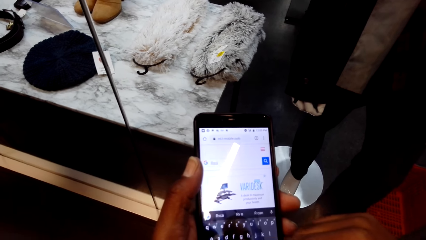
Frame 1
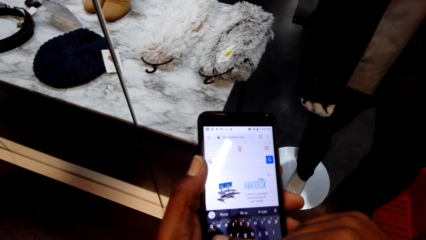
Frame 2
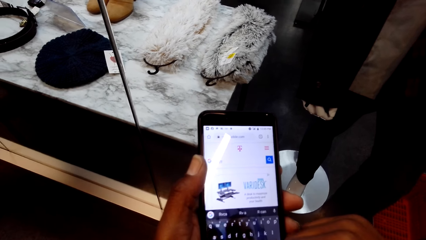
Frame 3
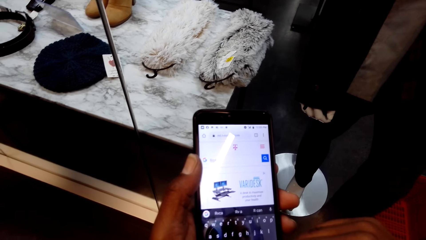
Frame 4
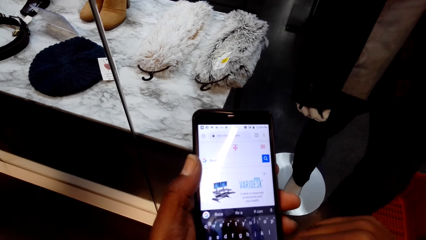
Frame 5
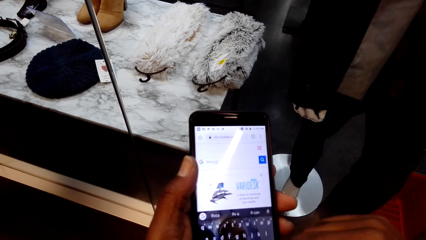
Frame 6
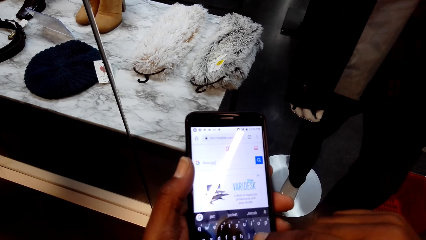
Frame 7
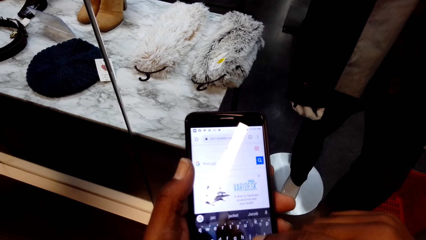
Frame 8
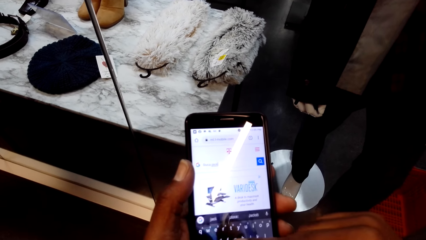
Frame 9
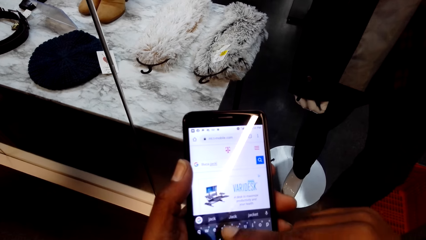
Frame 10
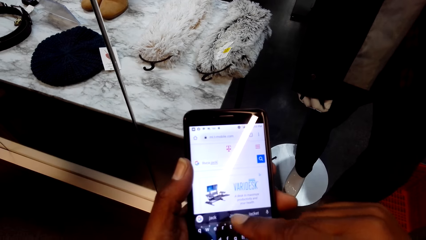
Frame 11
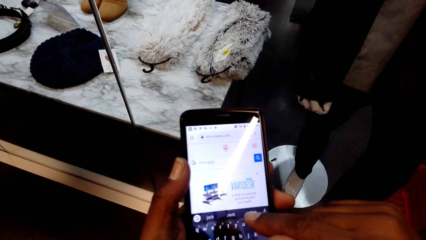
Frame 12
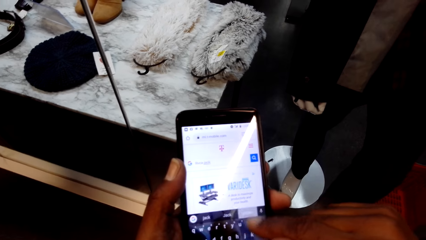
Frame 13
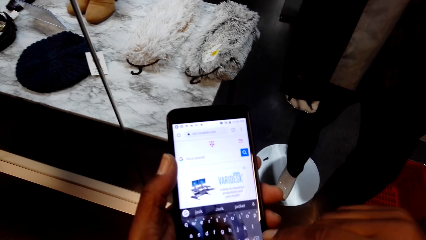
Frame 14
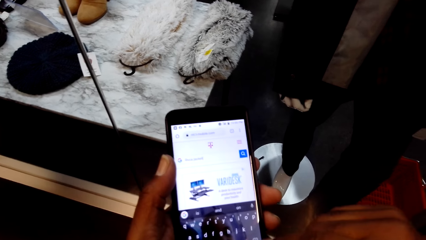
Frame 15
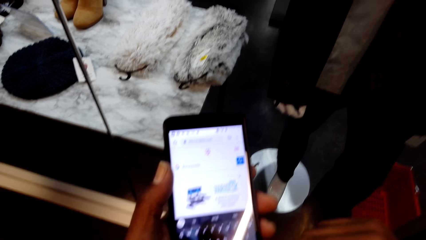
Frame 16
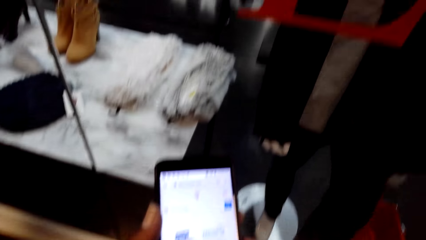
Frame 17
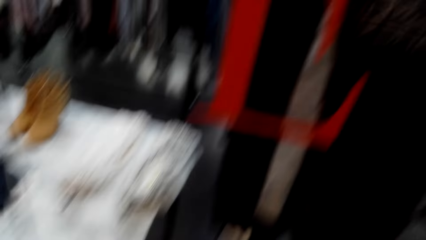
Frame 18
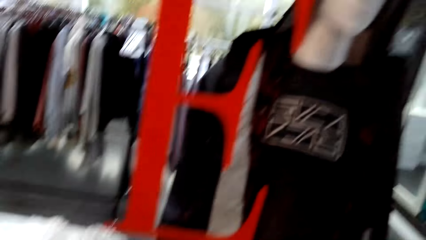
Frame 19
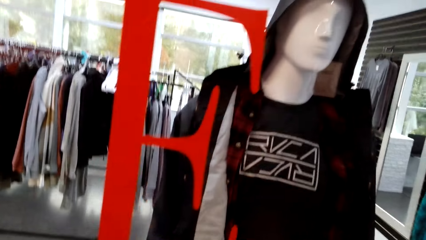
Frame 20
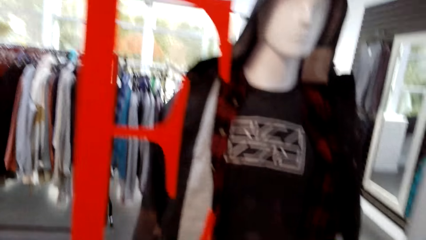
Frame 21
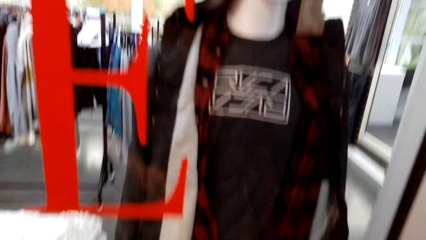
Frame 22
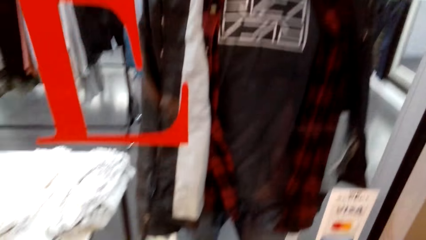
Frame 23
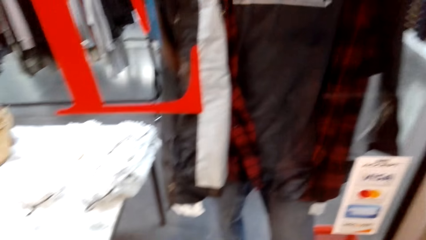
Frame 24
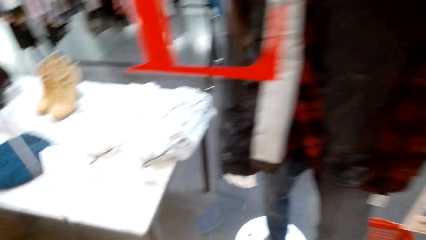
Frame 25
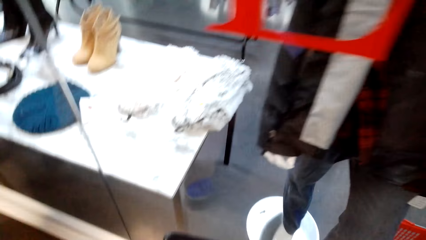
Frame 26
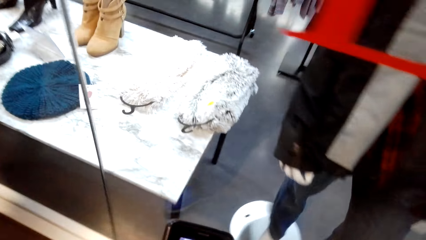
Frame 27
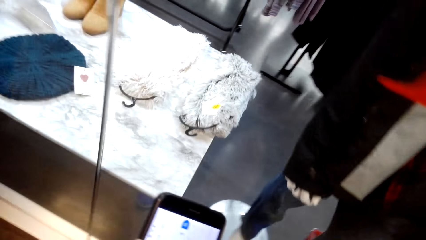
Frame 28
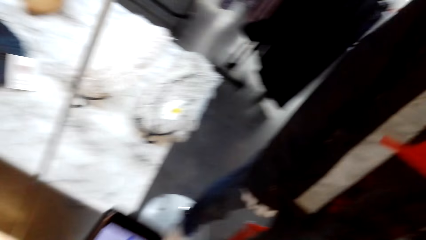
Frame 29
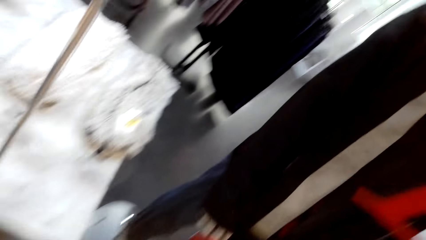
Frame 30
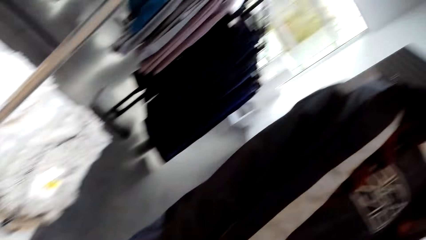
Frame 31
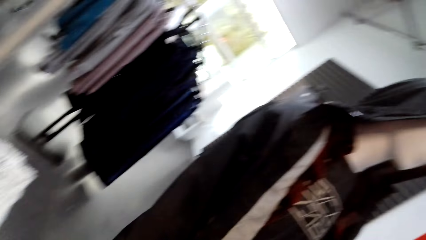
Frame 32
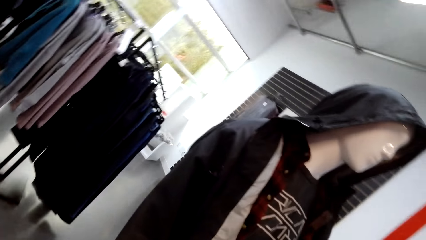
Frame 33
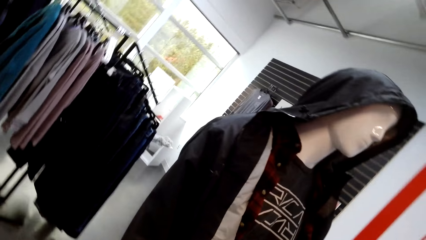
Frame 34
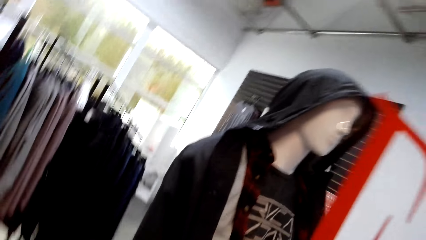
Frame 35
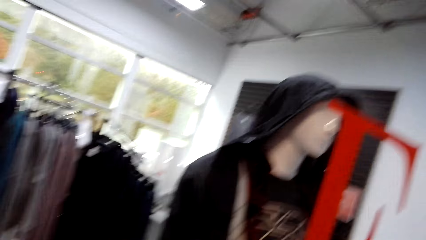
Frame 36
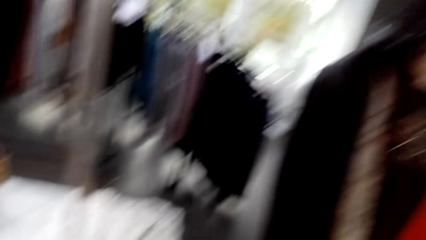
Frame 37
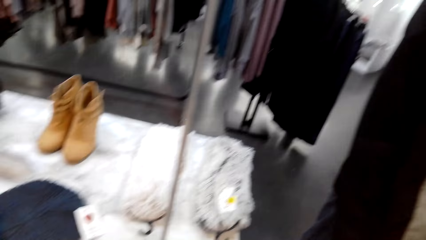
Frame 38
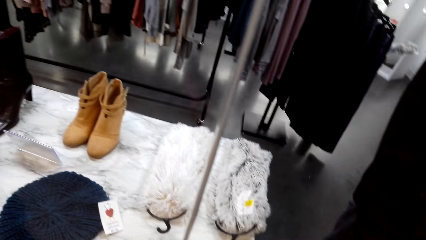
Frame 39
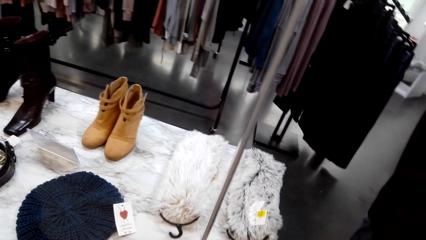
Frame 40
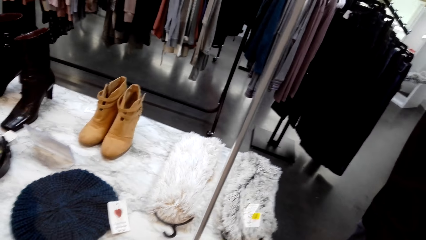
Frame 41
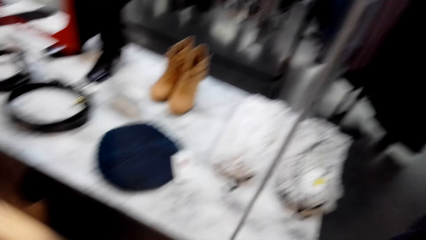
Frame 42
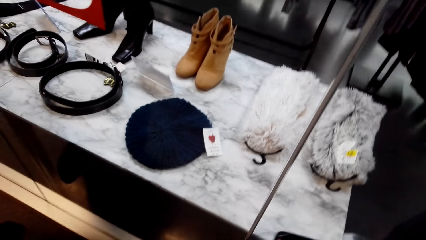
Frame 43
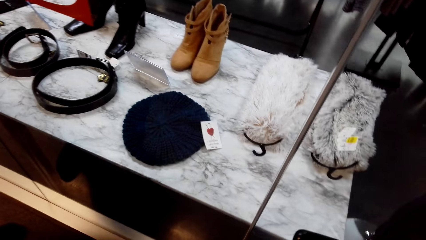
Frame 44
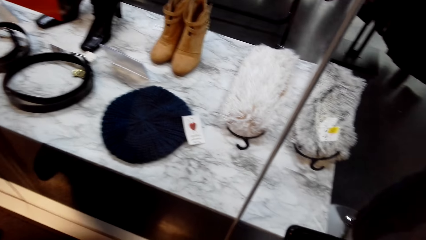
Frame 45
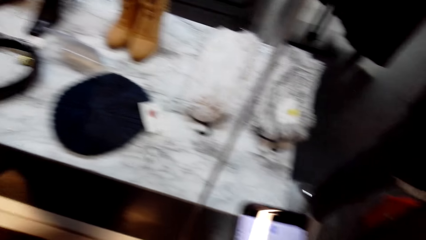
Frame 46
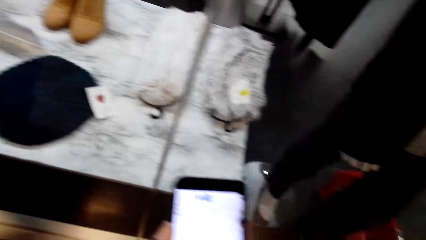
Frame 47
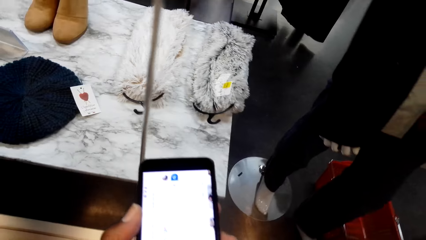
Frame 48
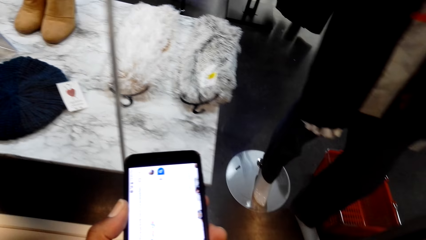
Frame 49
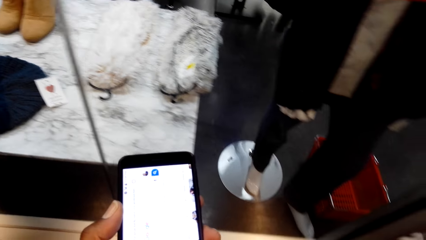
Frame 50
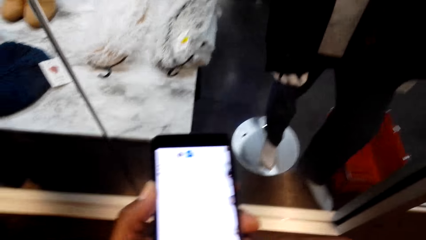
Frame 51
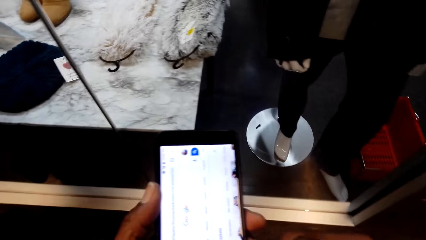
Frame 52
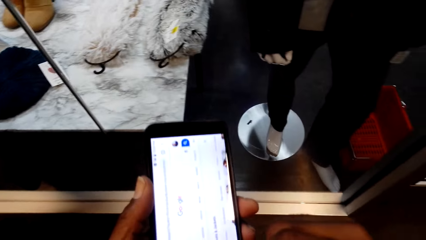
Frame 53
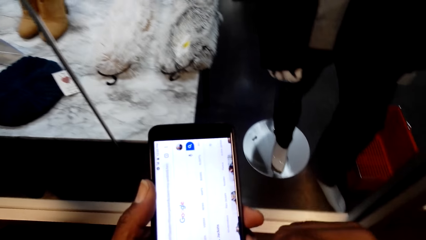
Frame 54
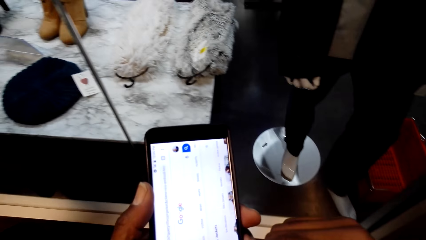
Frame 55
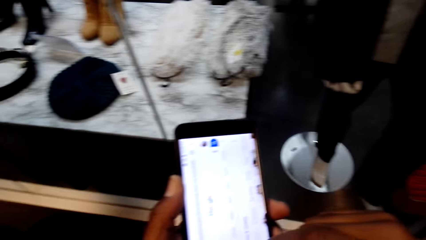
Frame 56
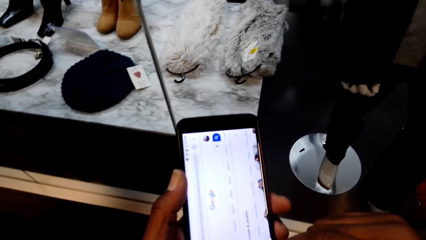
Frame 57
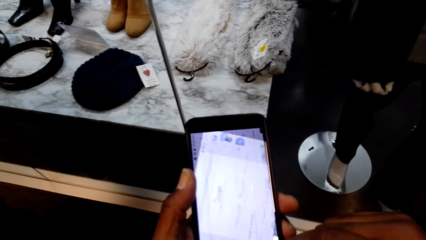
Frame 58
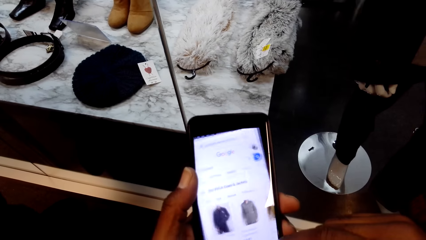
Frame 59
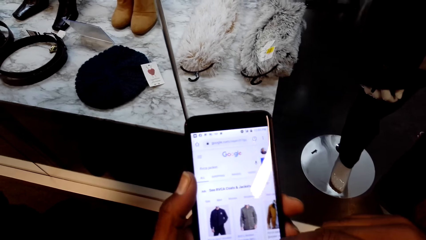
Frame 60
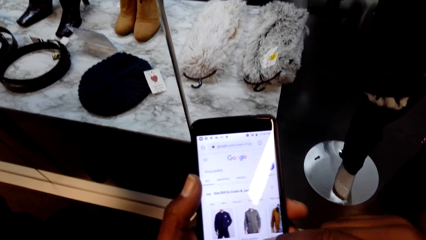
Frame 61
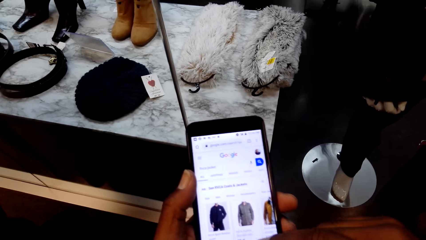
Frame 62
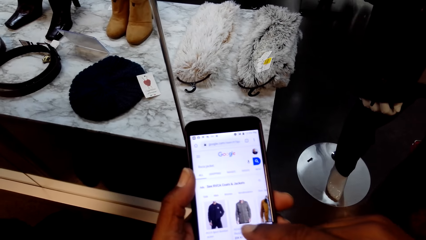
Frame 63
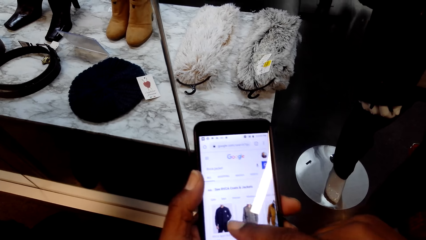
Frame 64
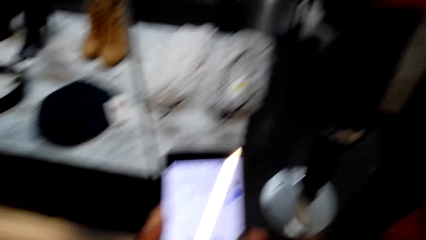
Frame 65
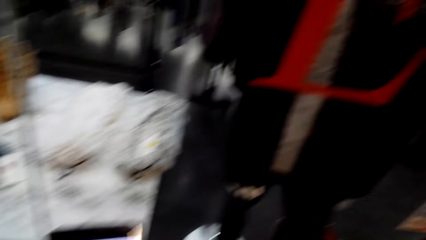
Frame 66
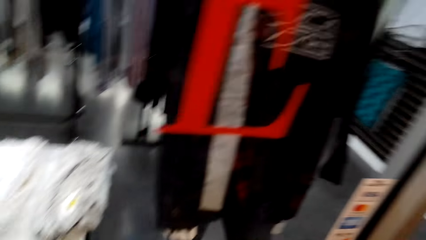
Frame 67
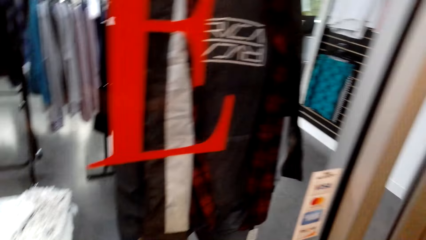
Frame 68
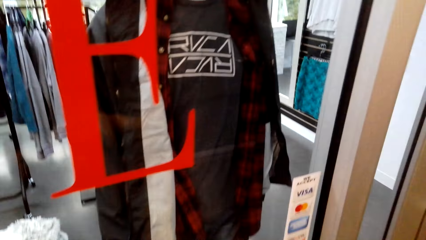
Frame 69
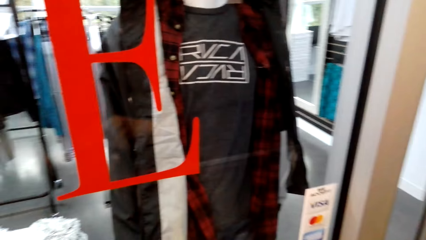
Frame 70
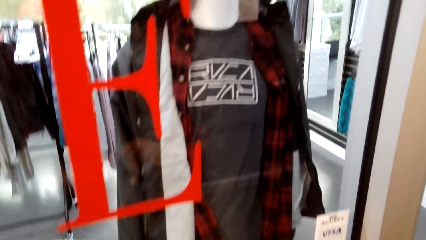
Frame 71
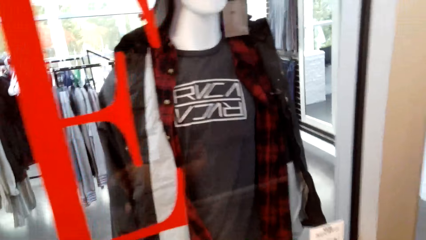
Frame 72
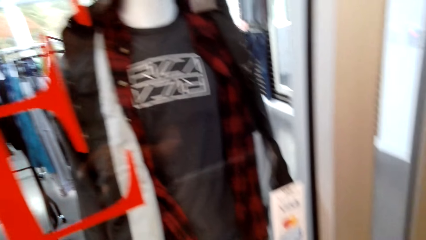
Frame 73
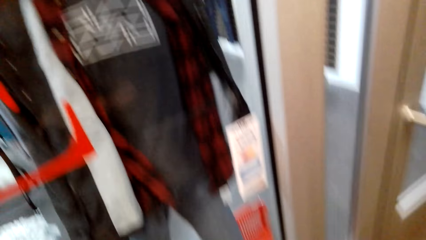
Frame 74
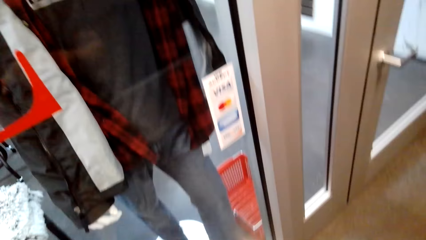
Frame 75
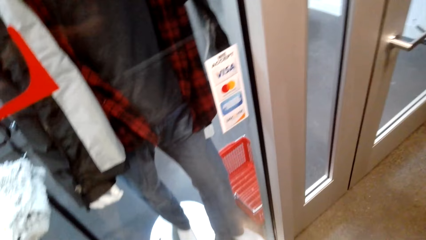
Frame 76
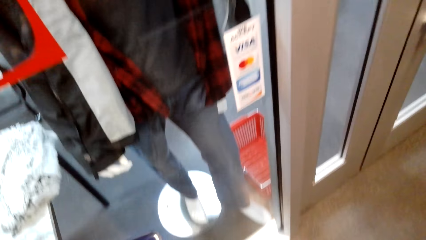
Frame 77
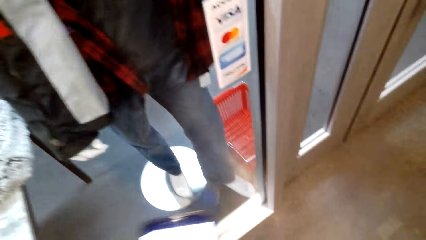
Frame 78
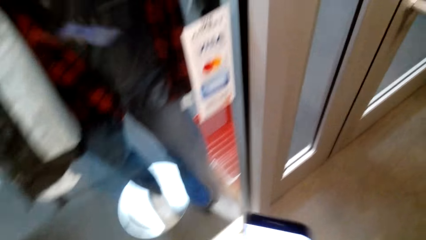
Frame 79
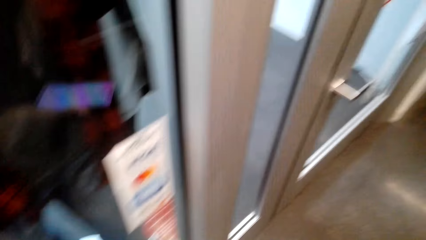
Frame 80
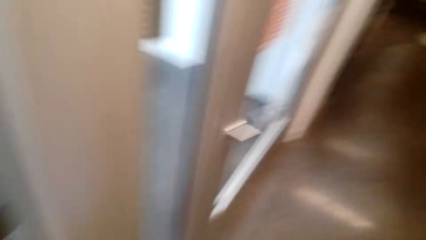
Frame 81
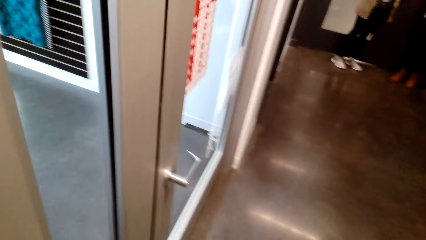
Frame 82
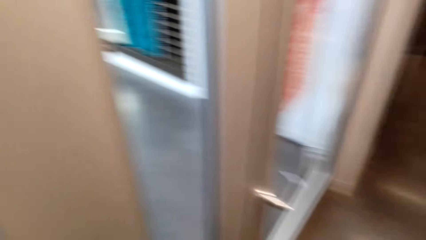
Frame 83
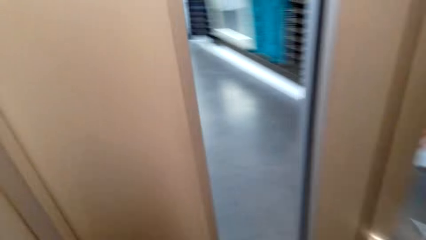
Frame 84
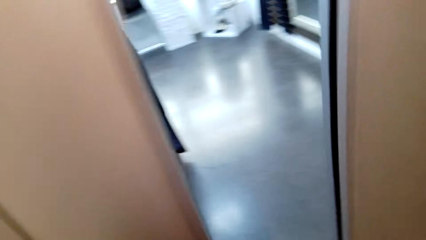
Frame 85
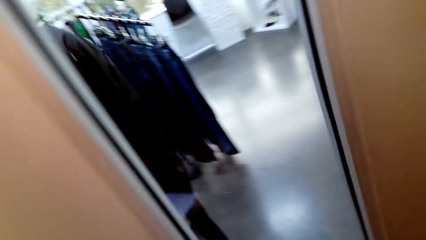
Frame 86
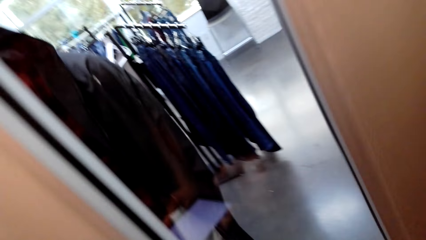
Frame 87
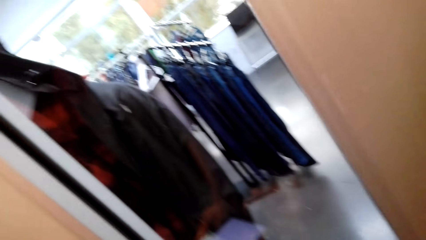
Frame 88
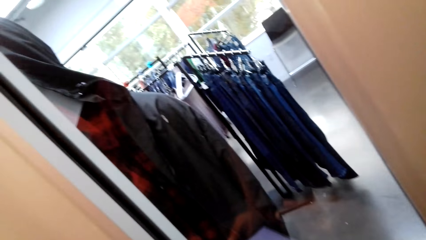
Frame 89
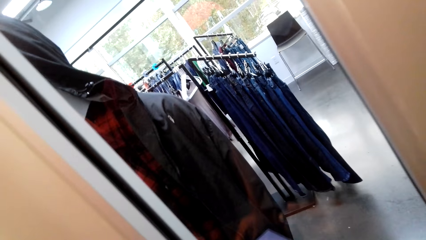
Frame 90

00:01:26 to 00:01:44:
The camera wearer looks in the clothing store. They operate a phone. They look in the clothing store. They walk around.
